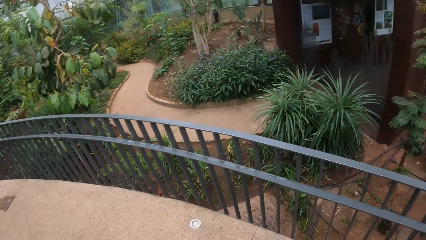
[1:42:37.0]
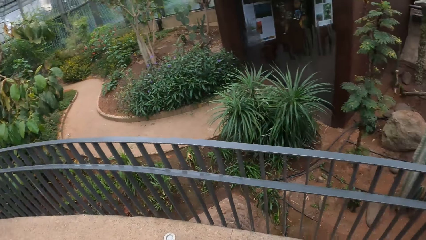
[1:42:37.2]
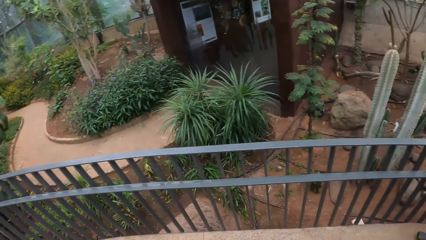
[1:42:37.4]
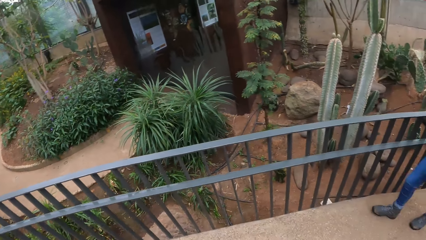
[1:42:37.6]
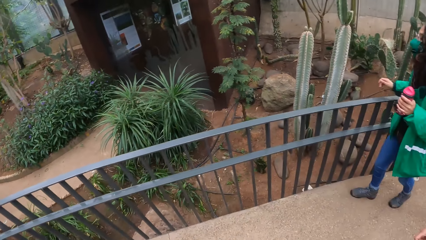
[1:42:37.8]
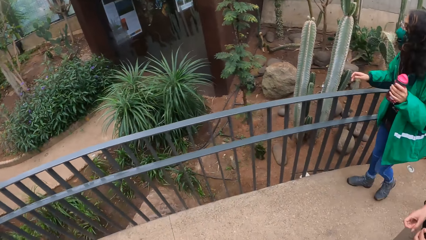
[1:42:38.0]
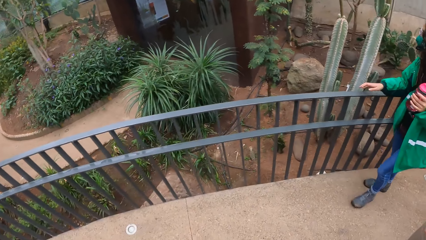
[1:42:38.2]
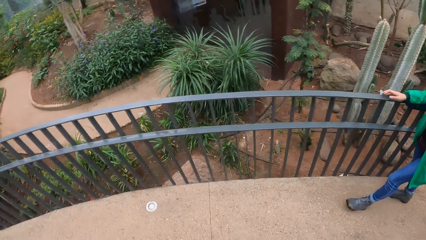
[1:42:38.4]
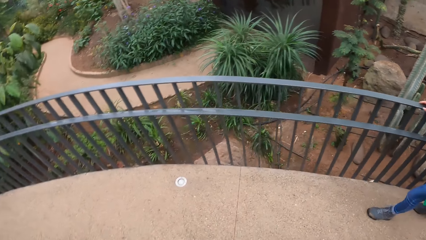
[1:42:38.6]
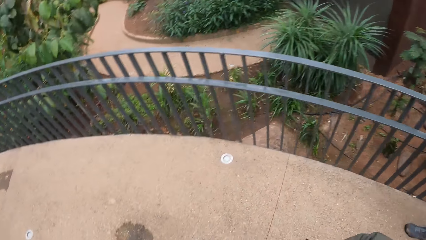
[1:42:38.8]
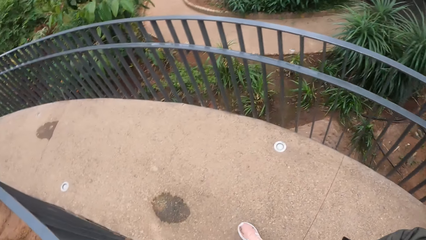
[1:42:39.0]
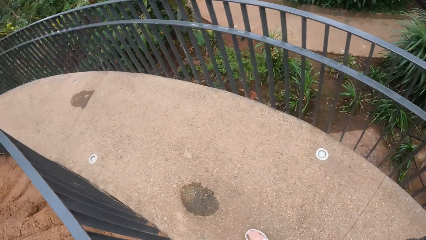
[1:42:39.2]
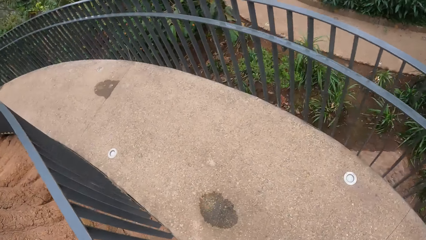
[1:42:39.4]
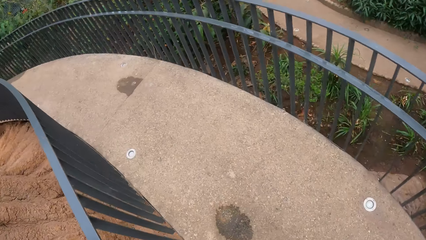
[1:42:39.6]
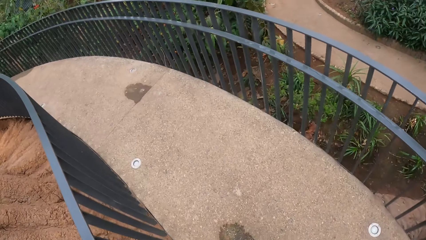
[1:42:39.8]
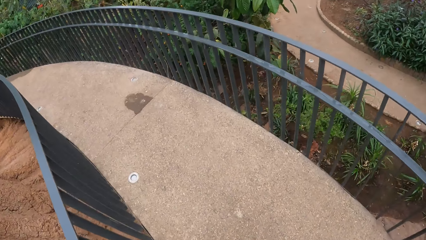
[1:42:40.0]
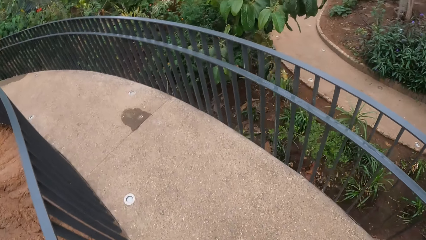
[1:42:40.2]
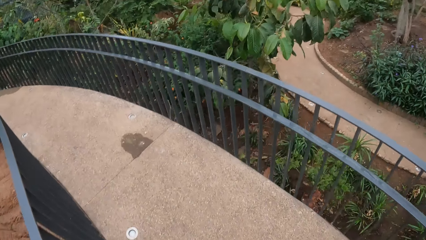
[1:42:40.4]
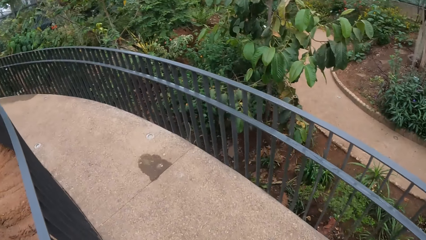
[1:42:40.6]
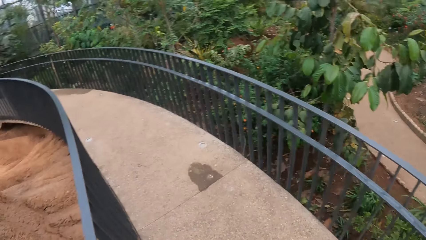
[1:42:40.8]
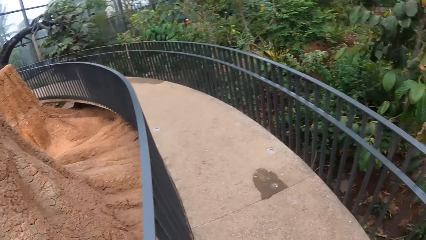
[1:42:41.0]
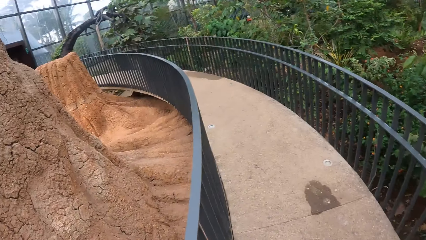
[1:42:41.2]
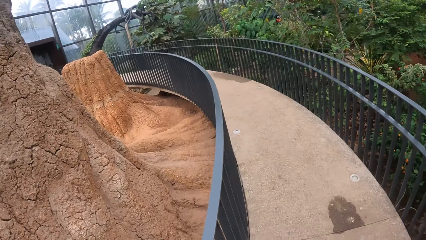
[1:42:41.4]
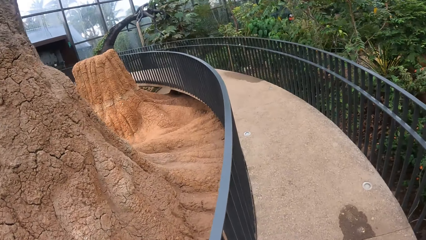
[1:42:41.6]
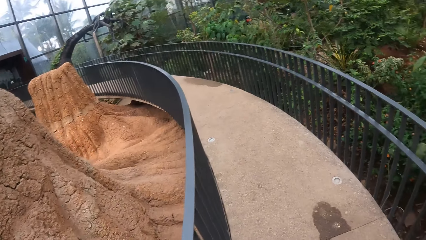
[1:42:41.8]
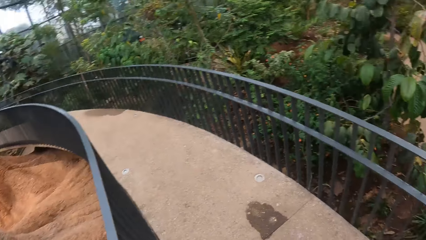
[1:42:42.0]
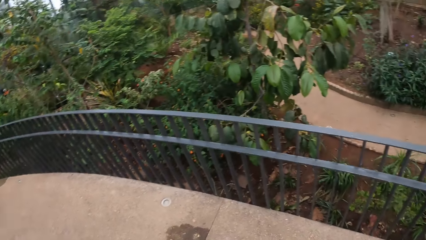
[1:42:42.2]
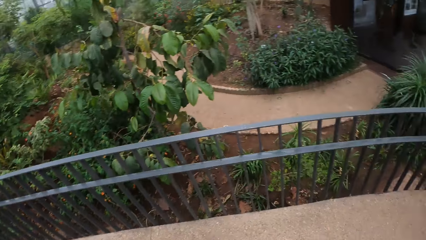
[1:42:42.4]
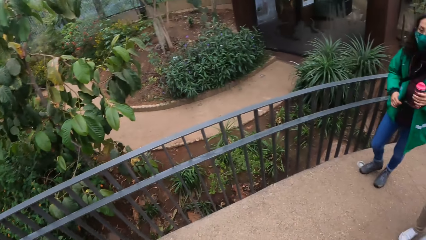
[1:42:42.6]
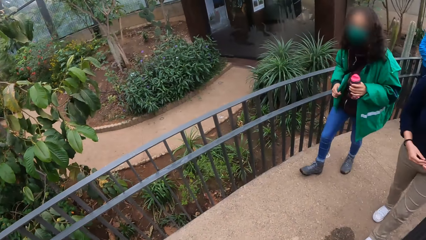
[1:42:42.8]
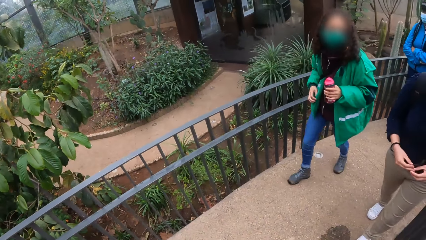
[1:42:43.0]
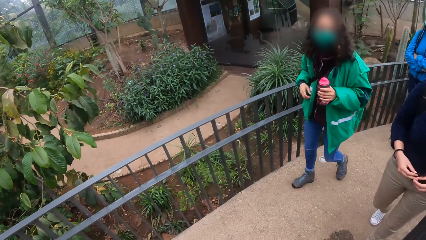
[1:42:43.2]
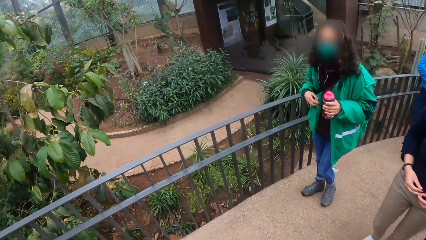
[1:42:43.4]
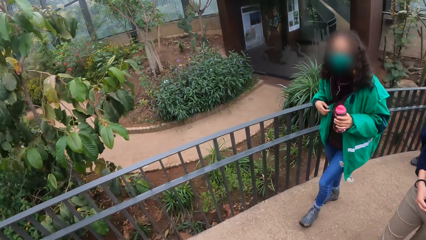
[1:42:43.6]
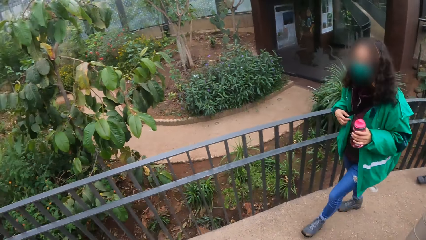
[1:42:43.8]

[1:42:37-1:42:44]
The camera wearer looks around the area. A woman places her right hand on the handrail.

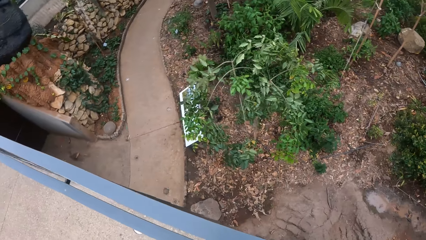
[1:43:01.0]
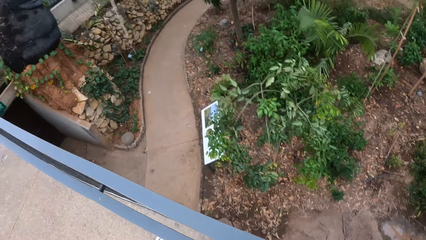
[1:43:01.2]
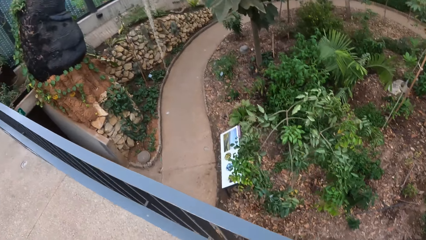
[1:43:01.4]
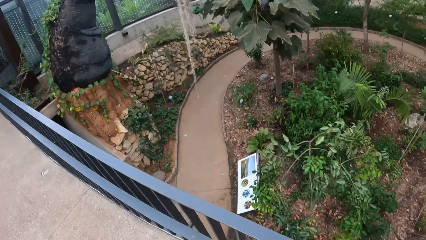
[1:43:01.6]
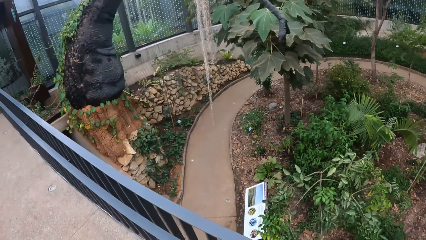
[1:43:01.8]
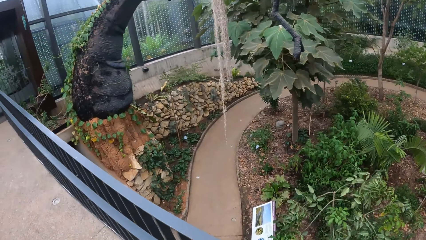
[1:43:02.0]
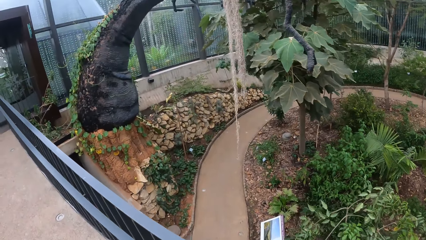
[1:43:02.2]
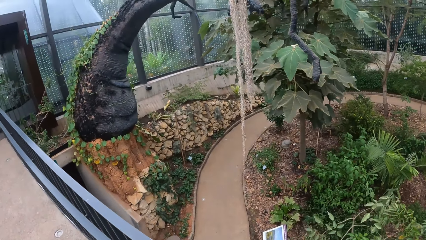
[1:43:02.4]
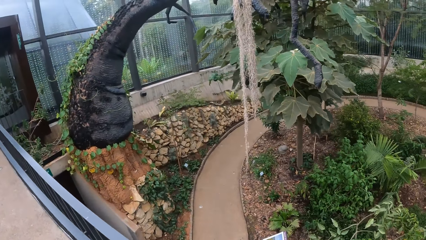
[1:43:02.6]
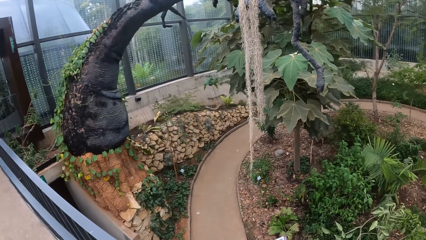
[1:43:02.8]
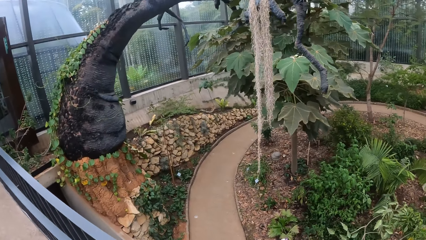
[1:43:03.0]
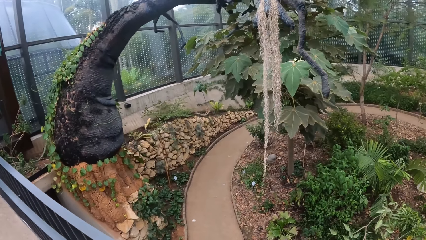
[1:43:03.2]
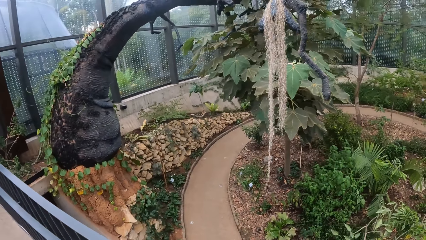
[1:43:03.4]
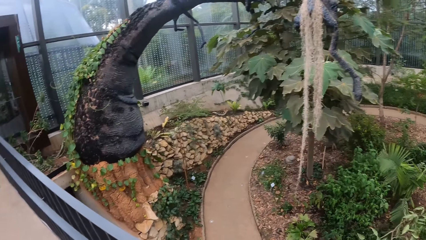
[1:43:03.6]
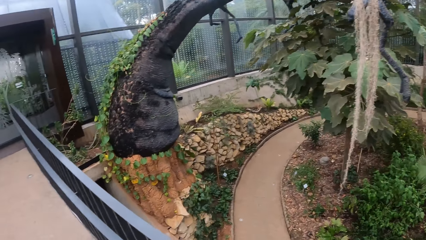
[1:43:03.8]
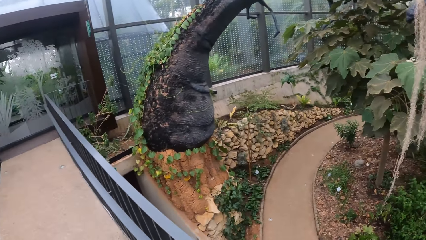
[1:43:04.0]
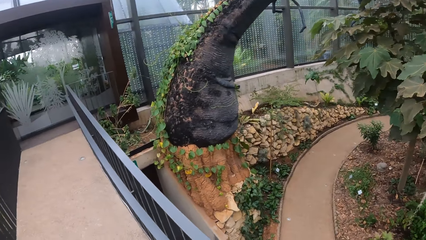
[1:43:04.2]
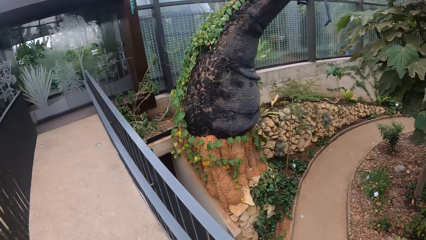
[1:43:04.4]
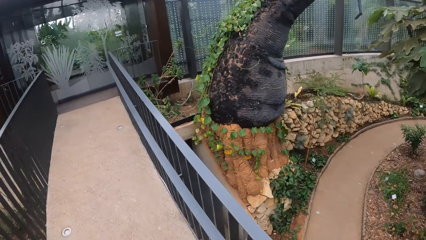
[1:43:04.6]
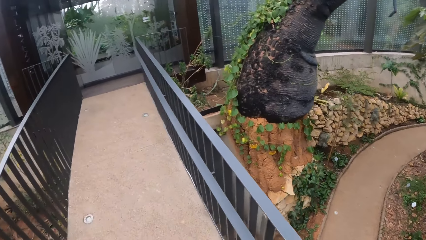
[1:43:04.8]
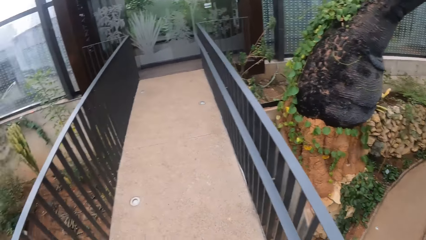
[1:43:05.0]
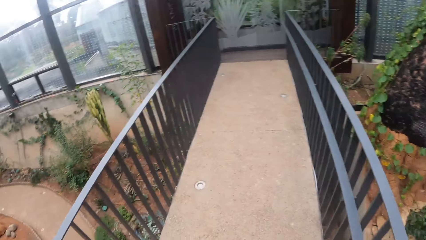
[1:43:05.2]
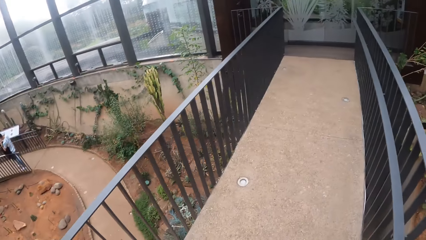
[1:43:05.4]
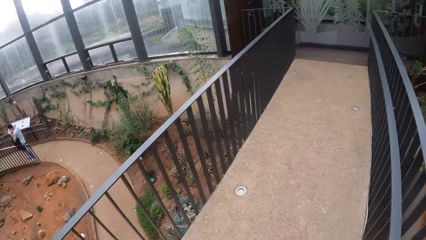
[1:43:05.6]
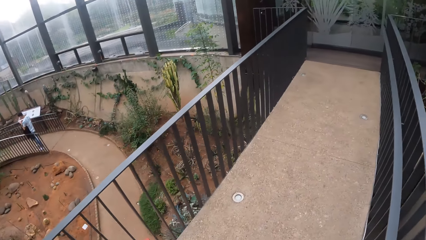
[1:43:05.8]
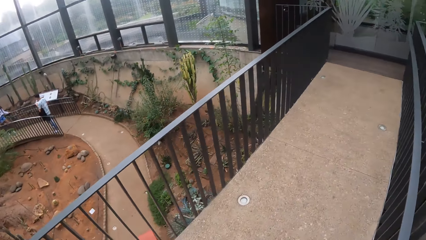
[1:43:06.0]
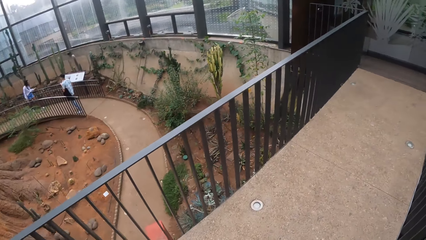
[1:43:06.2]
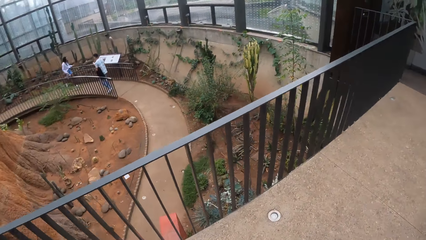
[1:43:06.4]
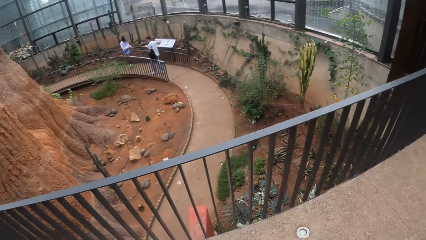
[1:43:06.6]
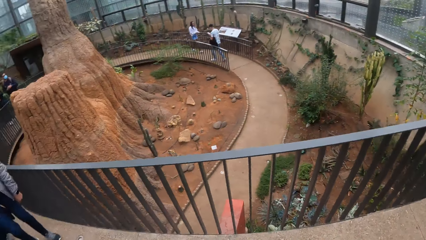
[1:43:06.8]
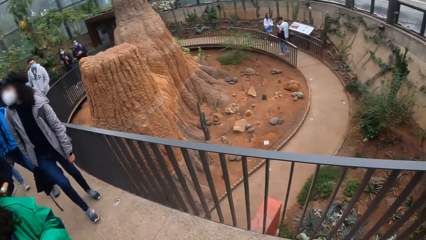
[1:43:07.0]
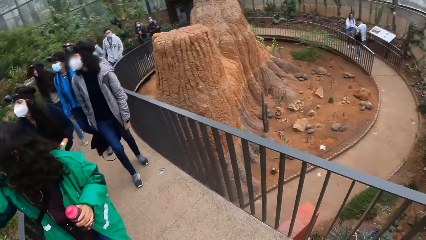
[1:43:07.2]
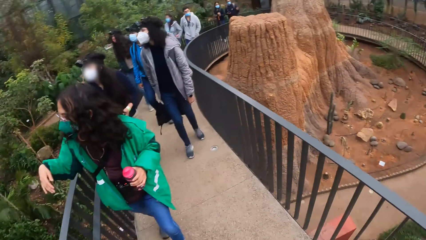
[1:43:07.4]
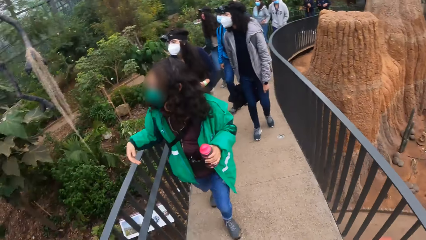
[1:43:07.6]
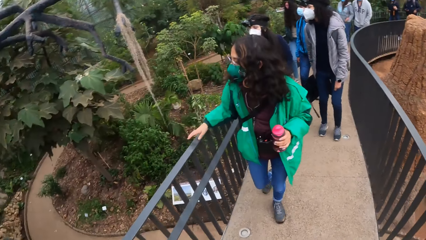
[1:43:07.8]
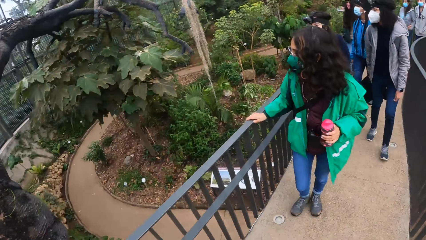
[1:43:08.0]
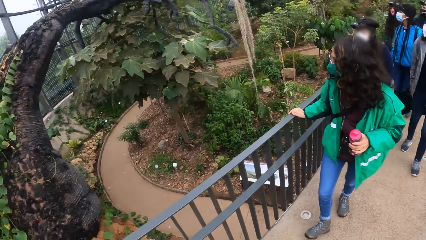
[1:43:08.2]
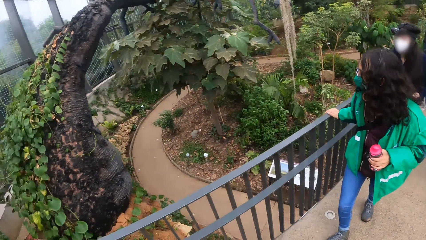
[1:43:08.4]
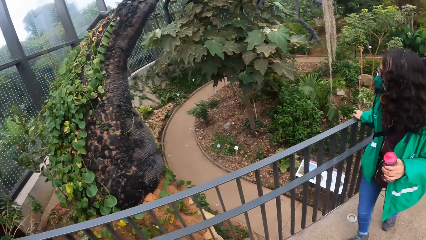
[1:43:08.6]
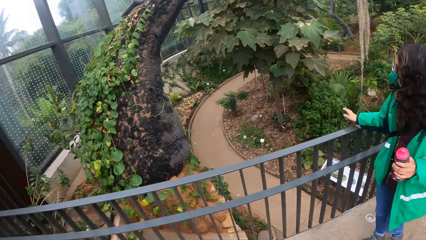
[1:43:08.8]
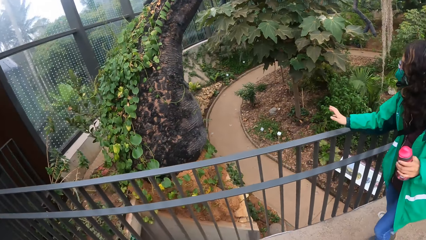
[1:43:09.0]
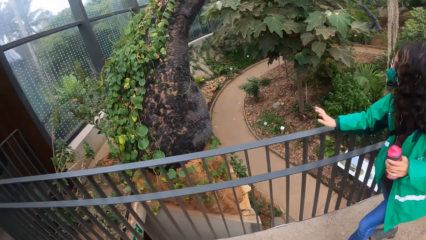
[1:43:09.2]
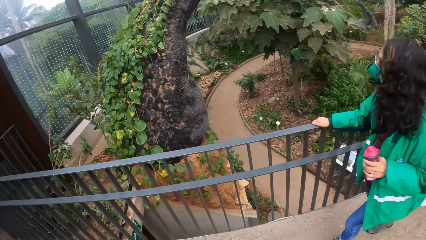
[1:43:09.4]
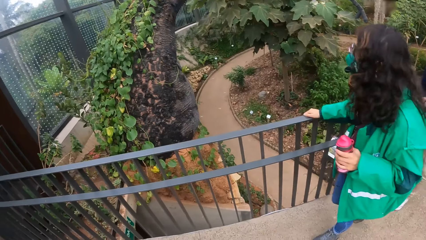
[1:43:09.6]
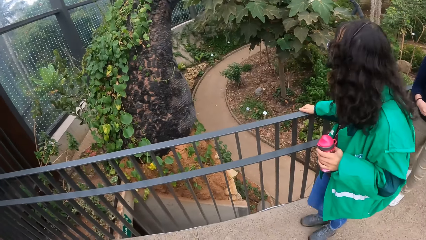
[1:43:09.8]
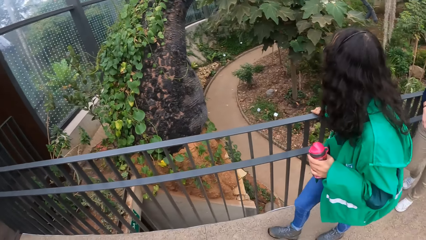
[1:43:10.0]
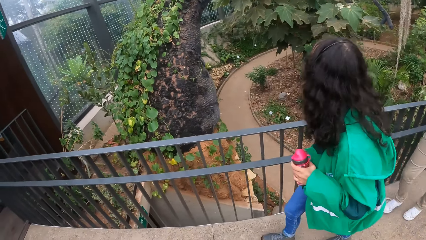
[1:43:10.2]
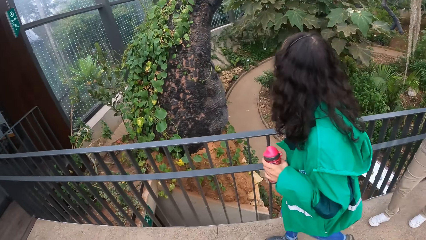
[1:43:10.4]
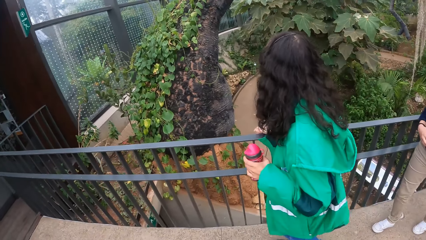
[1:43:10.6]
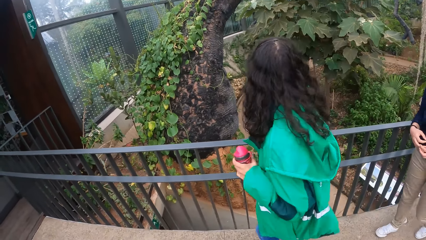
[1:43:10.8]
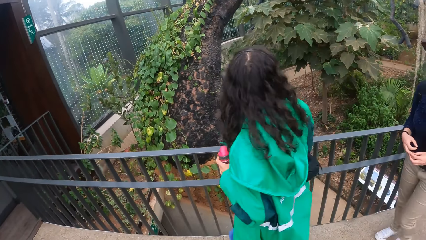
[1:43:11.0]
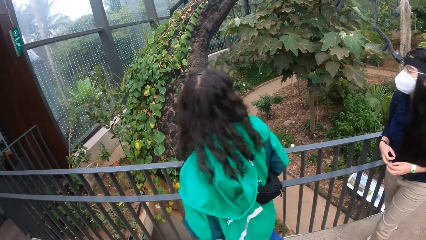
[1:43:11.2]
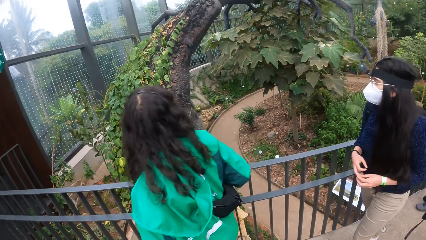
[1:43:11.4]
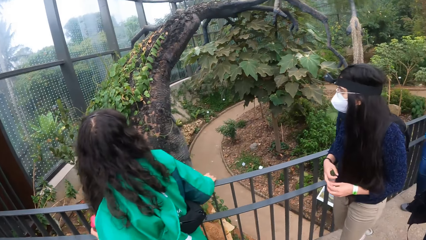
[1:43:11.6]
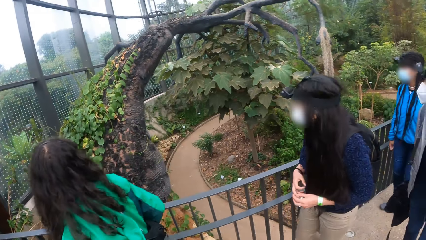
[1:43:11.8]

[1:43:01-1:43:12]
The camera wearer walks along the path. The woman puts her right hand on a handrail of the pathway. The camera wearer looks around the area.
